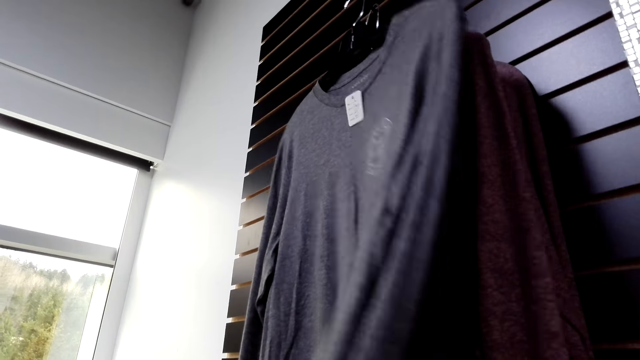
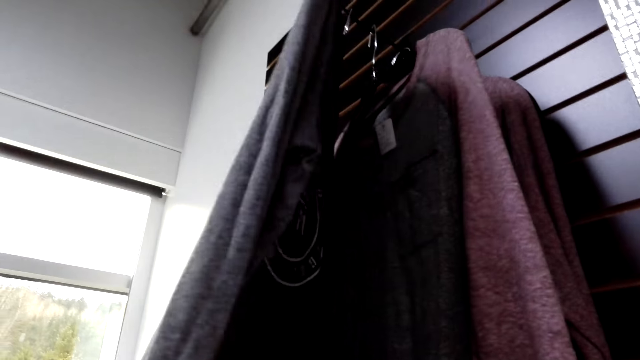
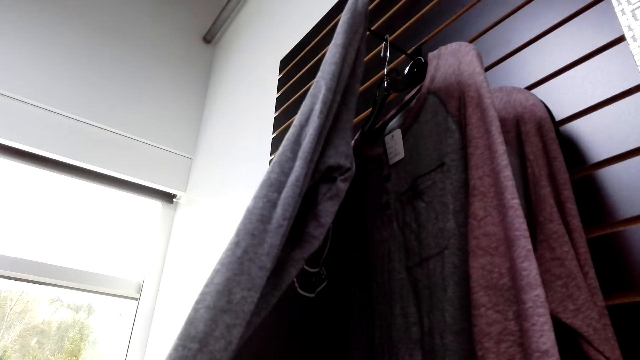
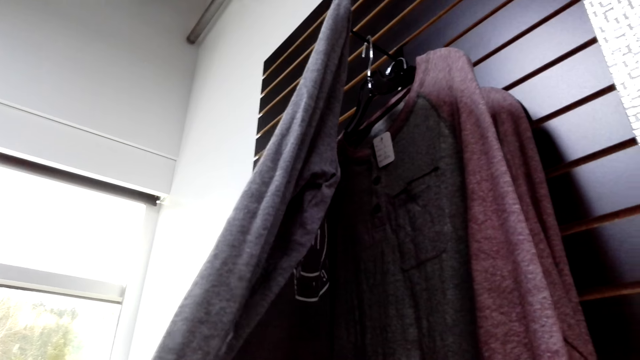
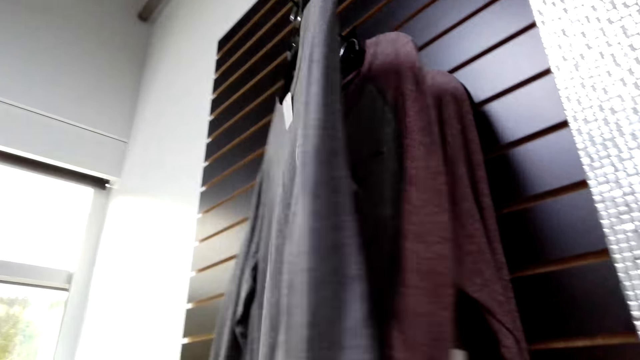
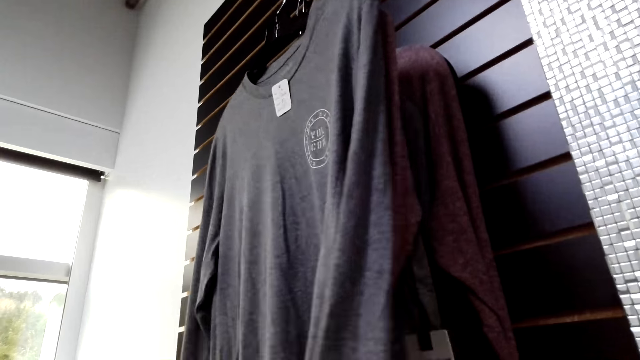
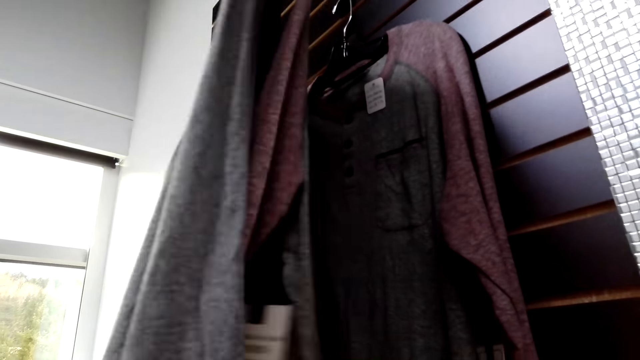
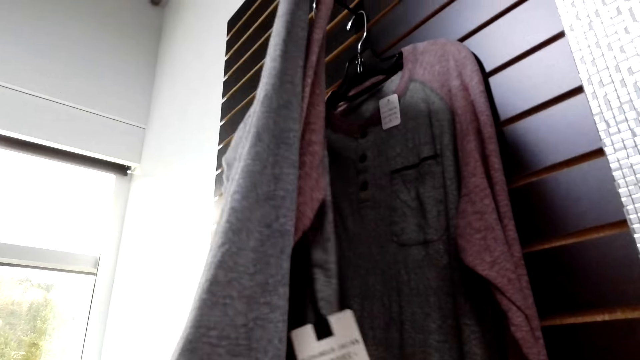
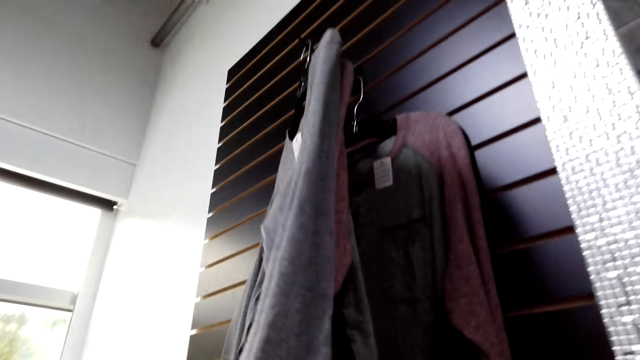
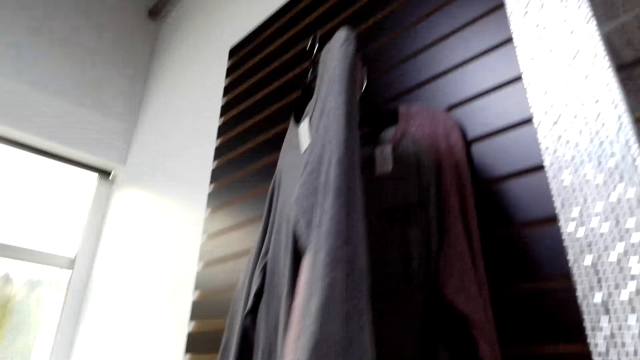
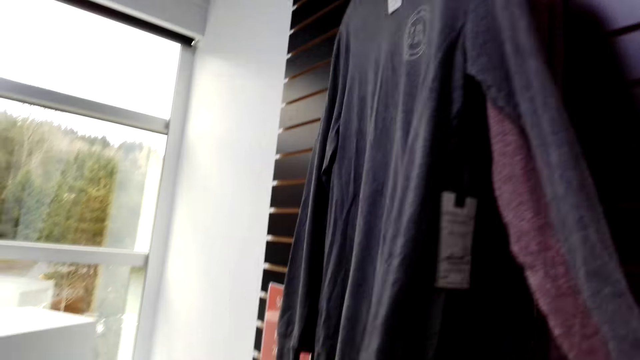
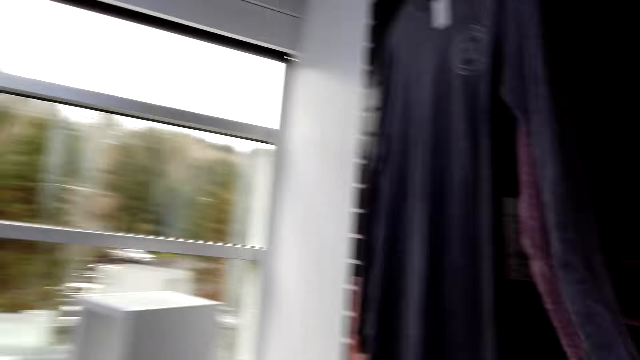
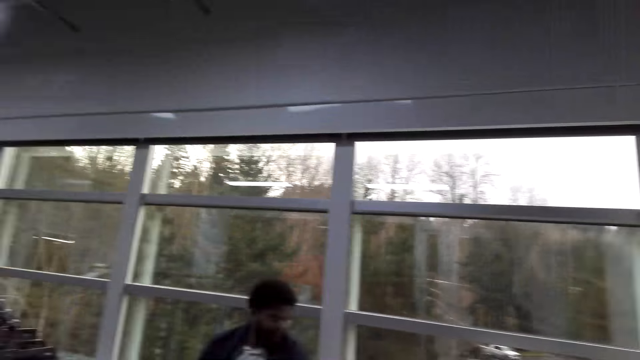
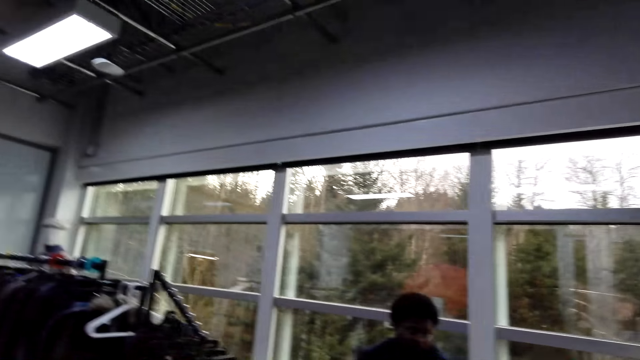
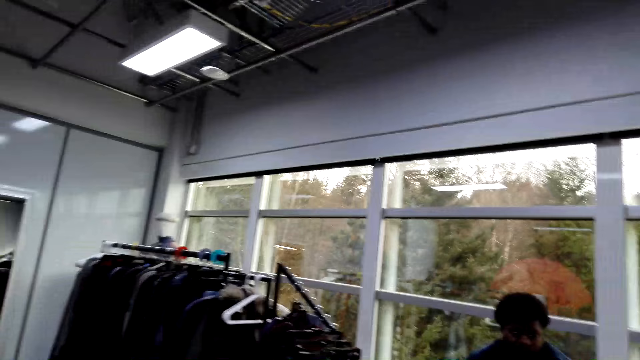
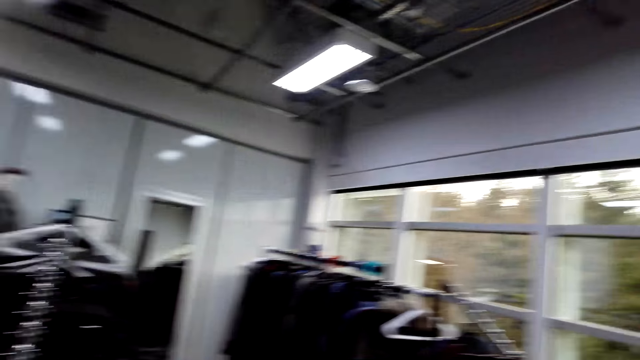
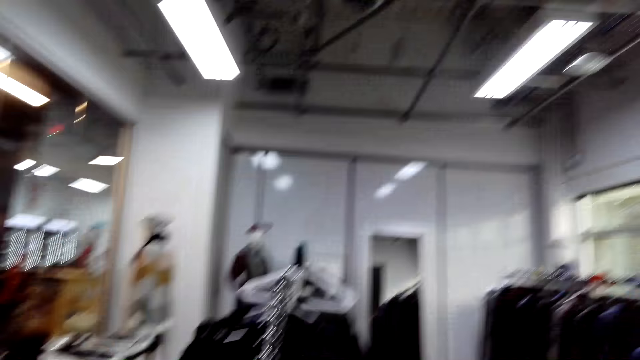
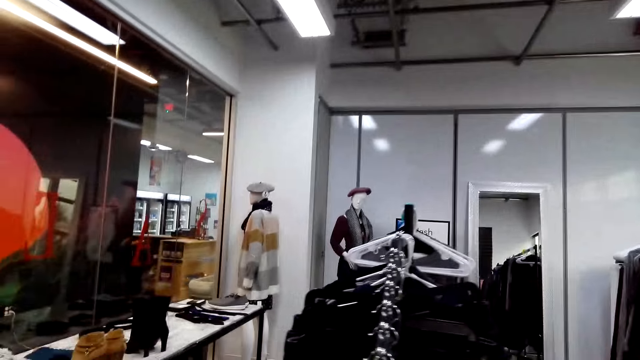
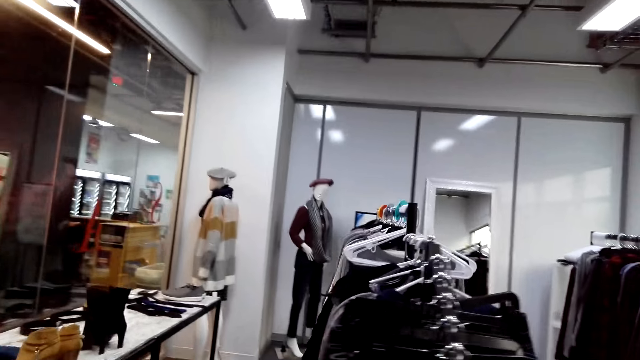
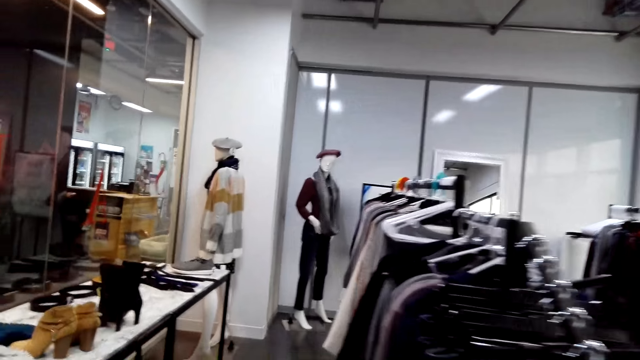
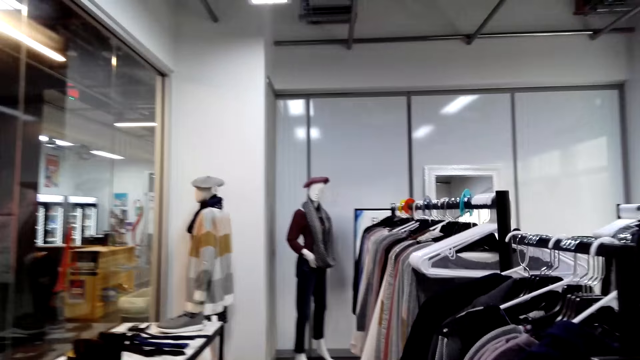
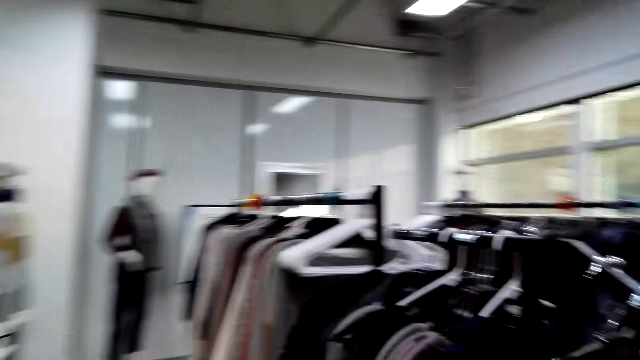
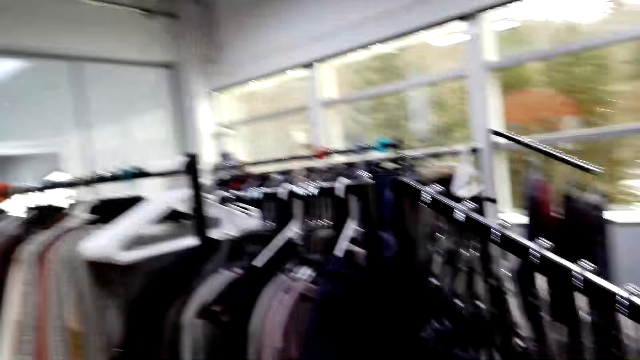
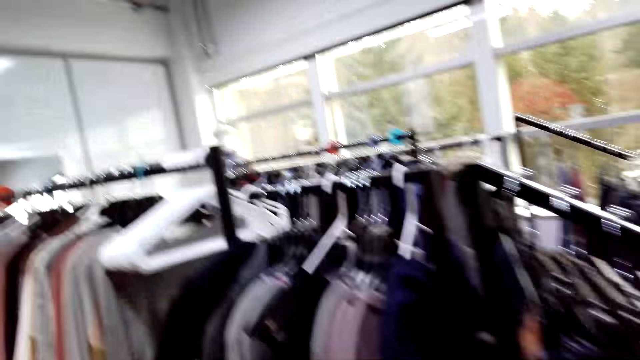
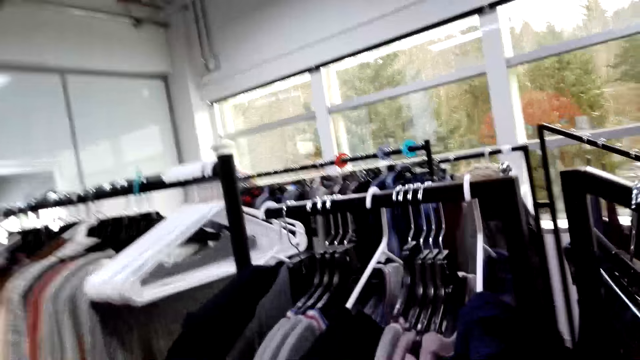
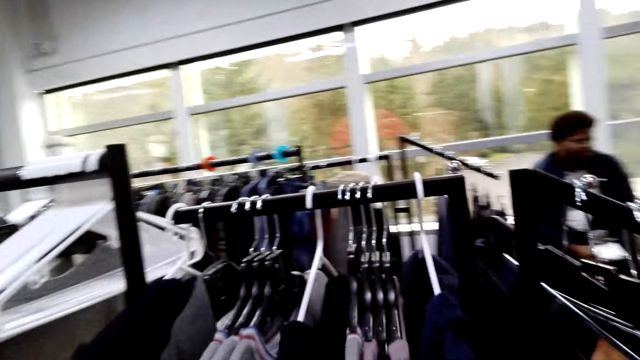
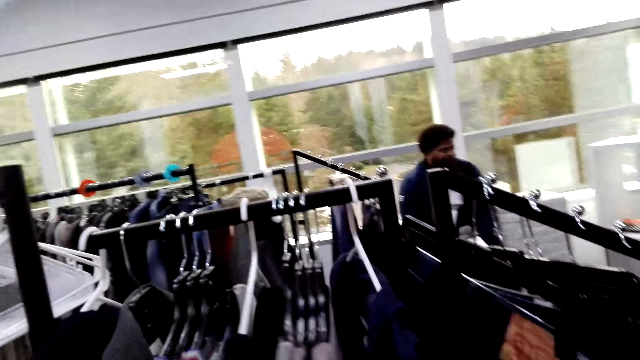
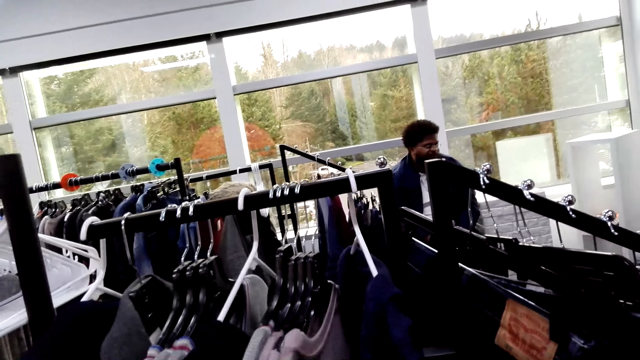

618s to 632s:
The camera wearer checks clothes on the hanger. They touch the top on the wall. They touch another top on the wall. They speak. They look around the clothes store. They walk in the clothes store.

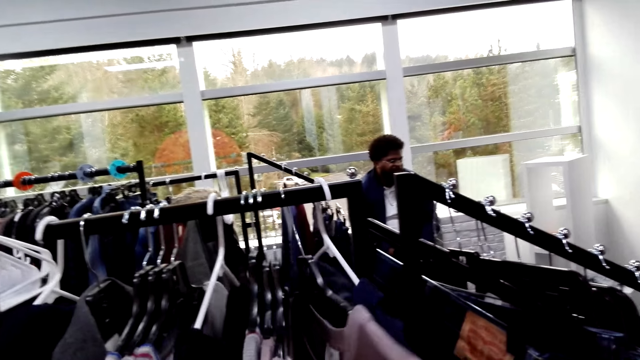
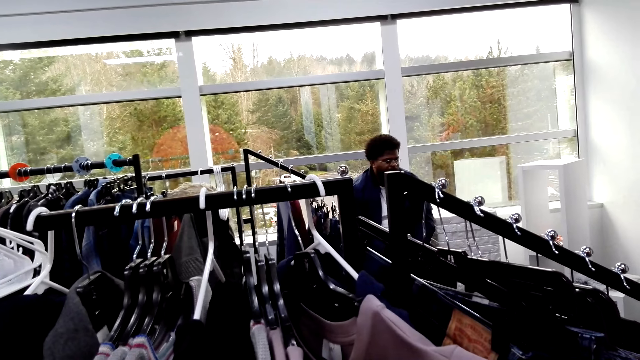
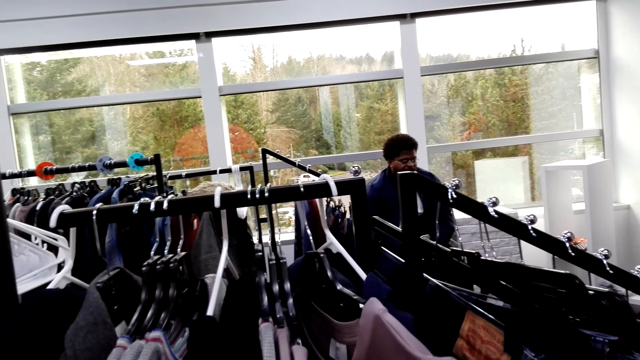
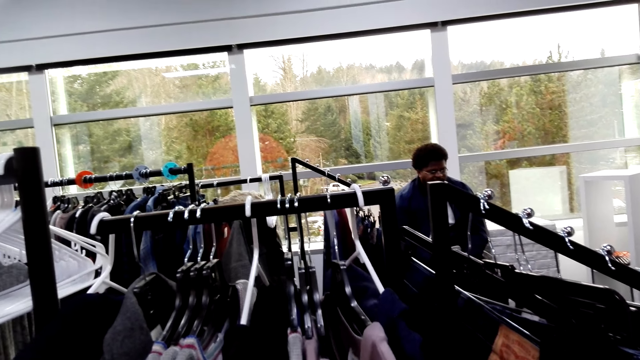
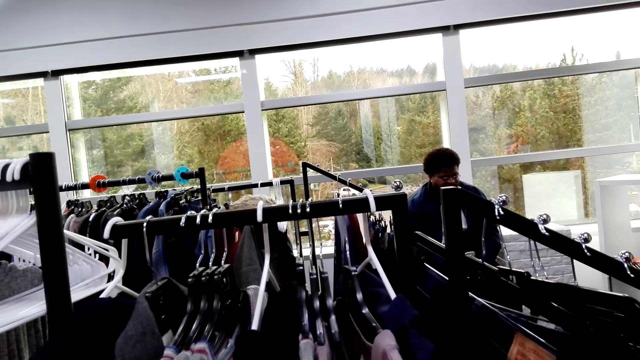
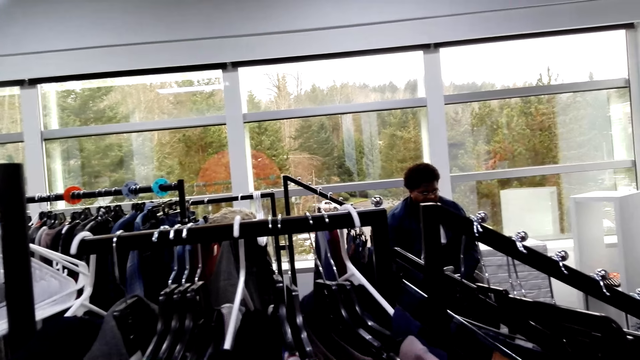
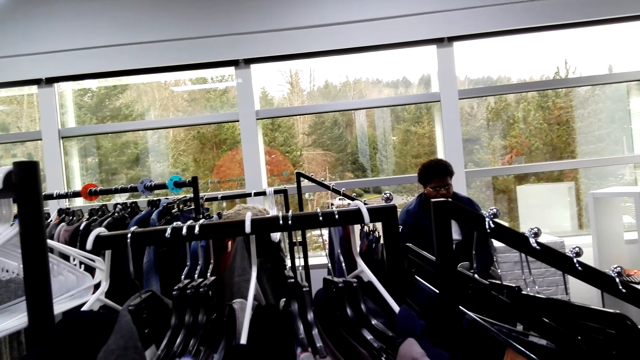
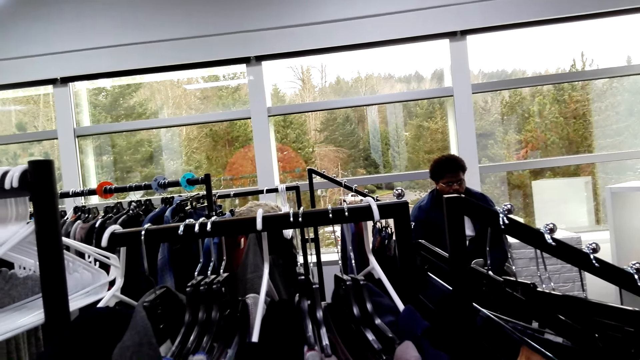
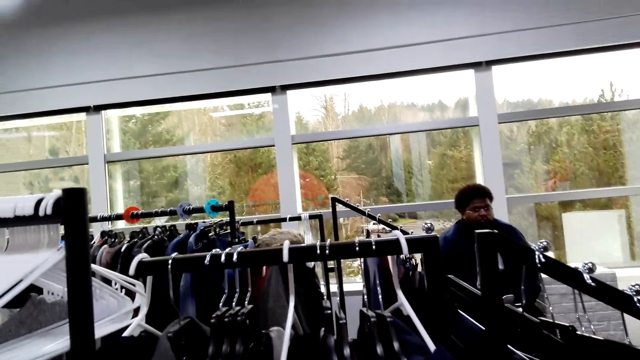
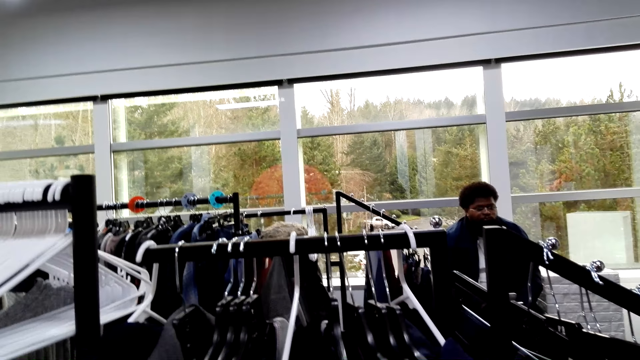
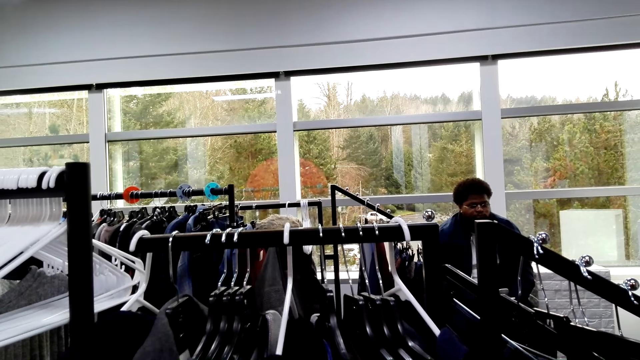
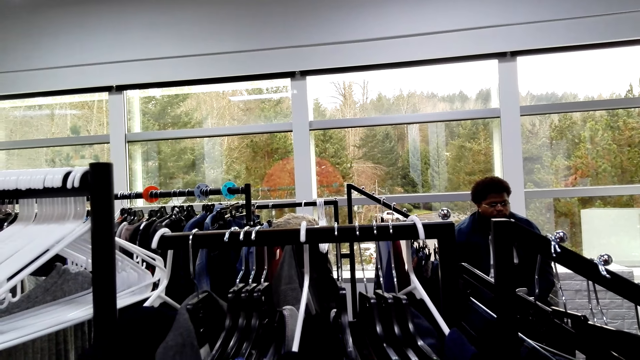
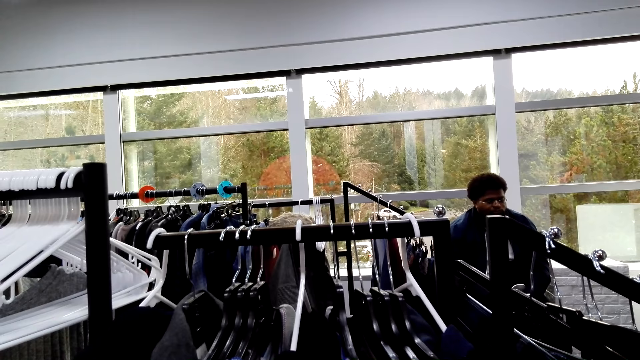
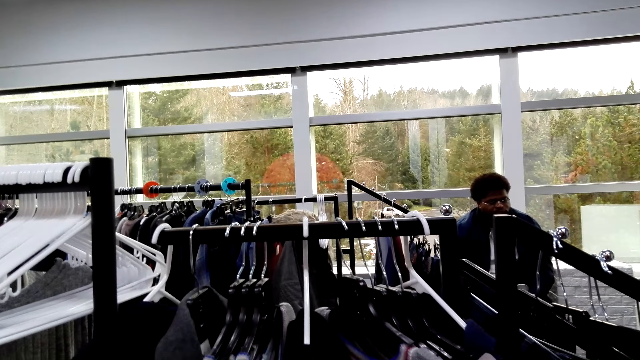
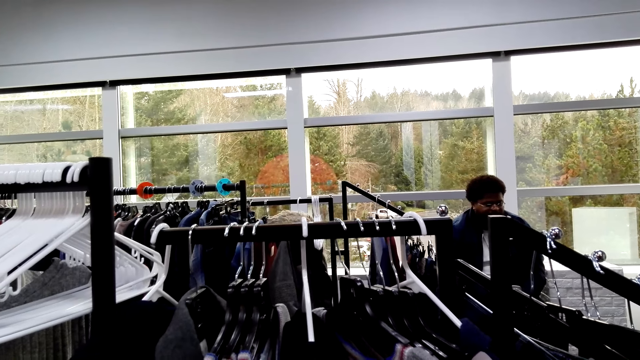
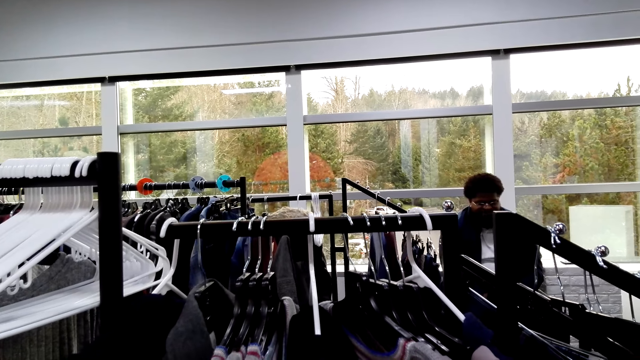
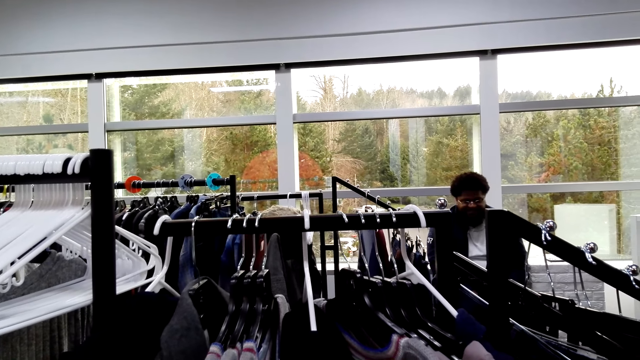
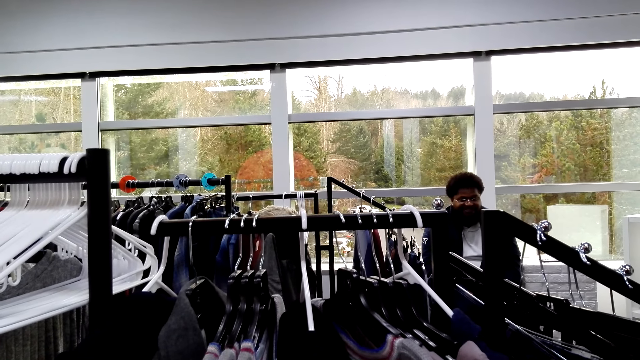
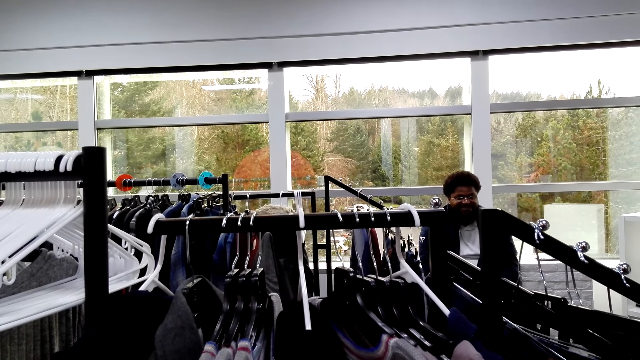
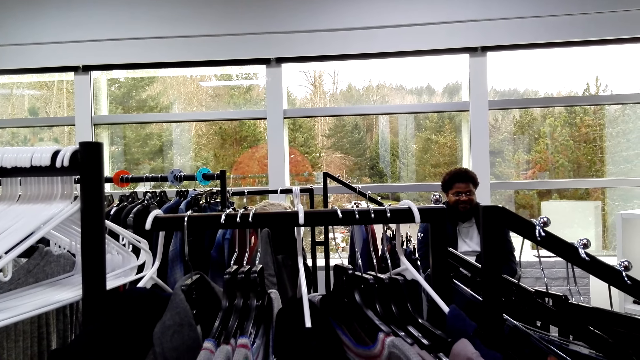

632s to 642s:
The camera wearer looks around the clothes store. They check clothes on the display rack. They speak to a man. The man nods his head. The man responds to the camera wearer.
